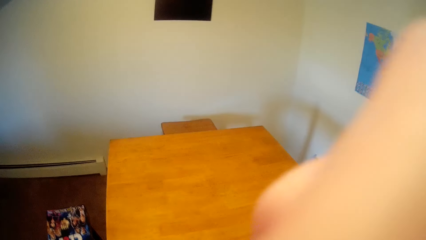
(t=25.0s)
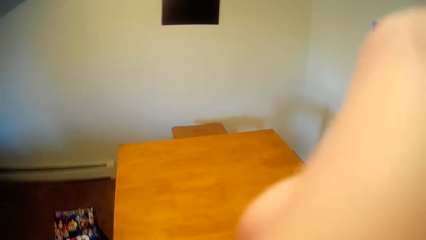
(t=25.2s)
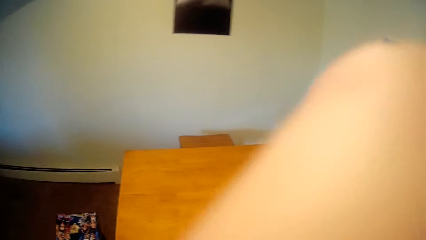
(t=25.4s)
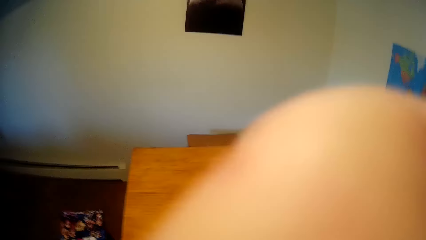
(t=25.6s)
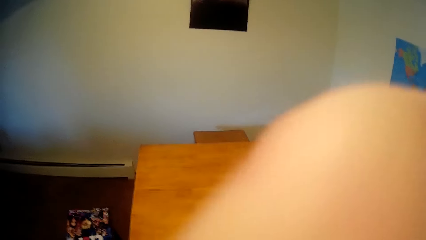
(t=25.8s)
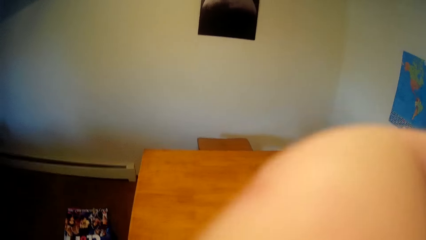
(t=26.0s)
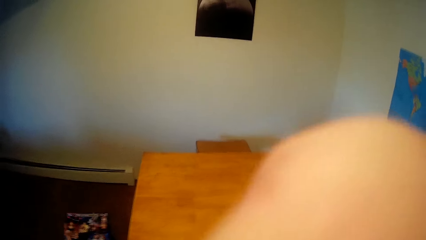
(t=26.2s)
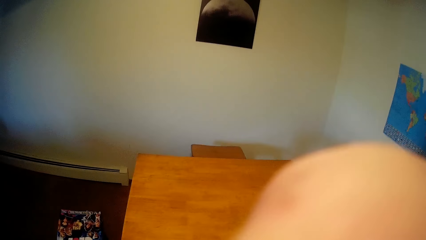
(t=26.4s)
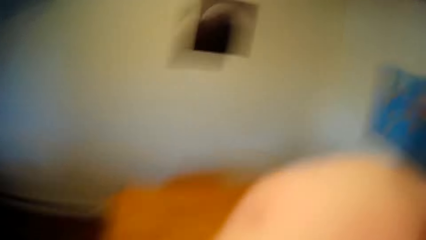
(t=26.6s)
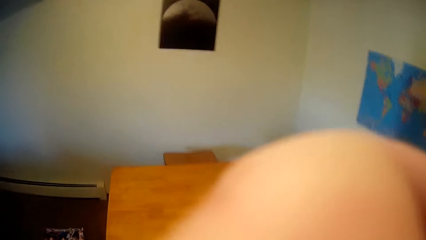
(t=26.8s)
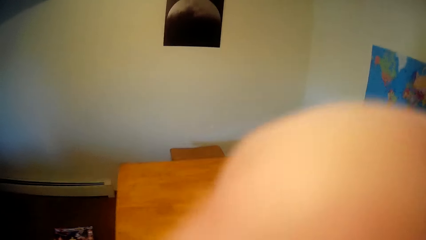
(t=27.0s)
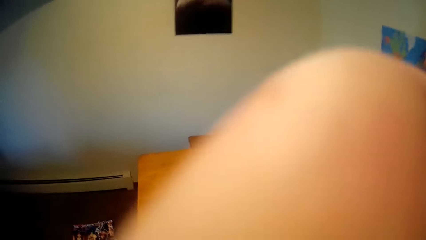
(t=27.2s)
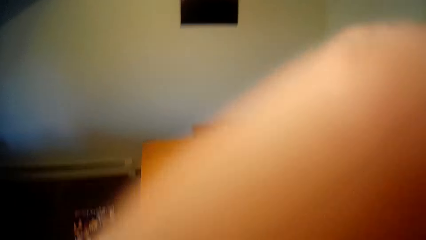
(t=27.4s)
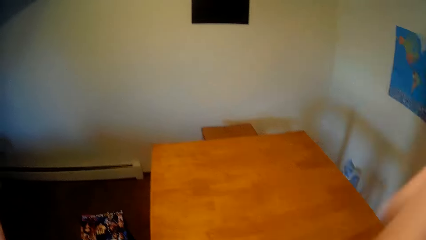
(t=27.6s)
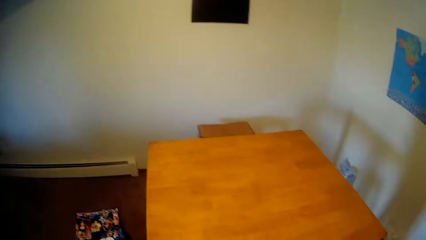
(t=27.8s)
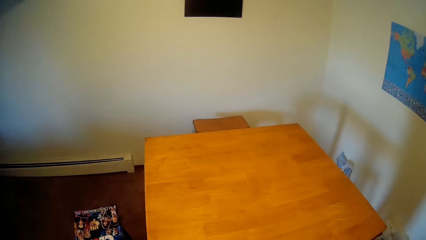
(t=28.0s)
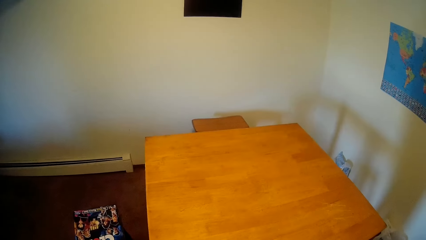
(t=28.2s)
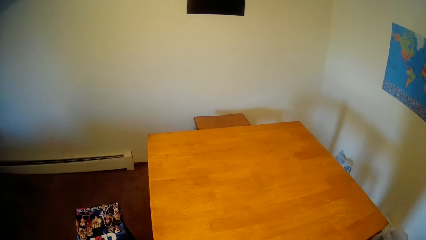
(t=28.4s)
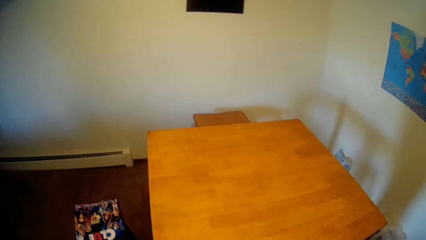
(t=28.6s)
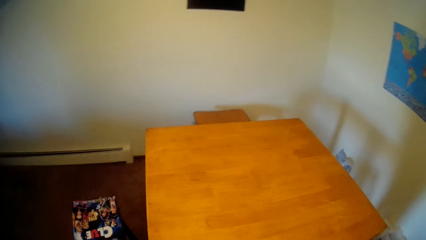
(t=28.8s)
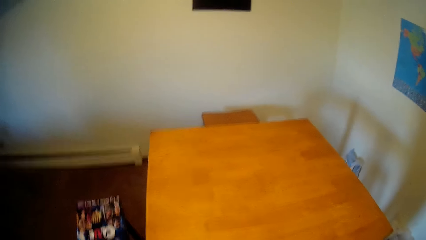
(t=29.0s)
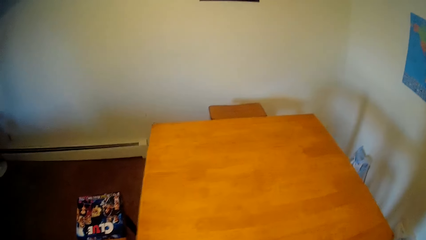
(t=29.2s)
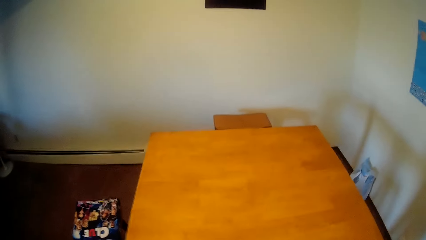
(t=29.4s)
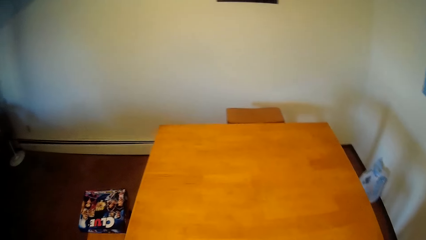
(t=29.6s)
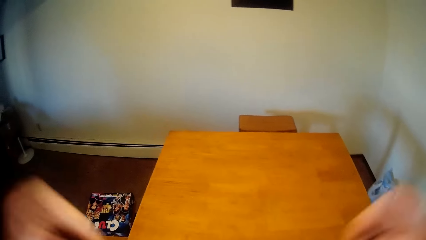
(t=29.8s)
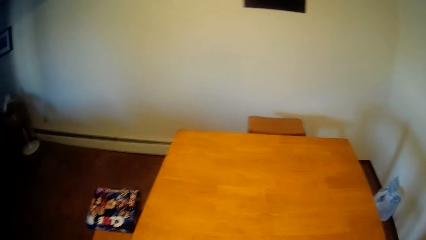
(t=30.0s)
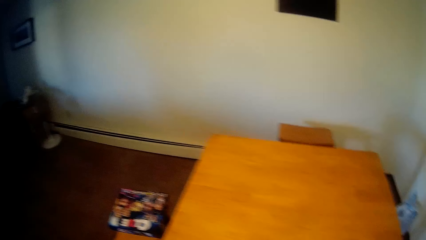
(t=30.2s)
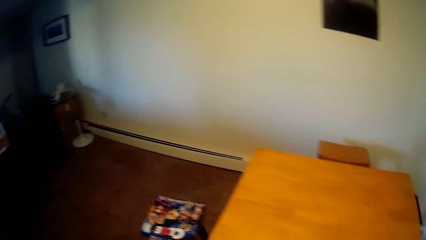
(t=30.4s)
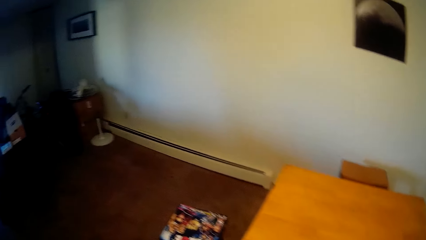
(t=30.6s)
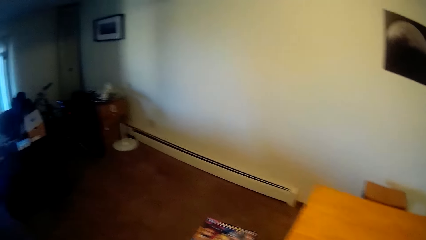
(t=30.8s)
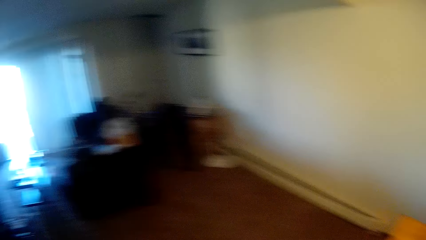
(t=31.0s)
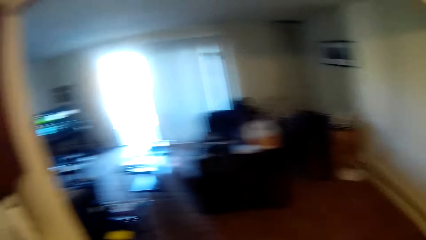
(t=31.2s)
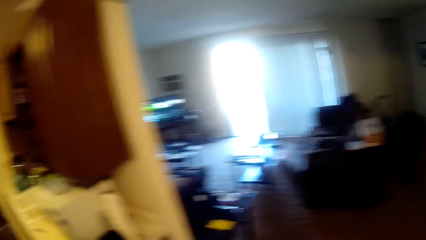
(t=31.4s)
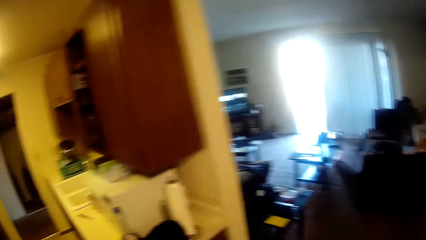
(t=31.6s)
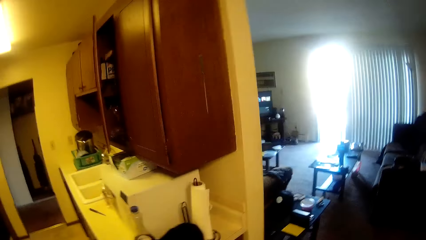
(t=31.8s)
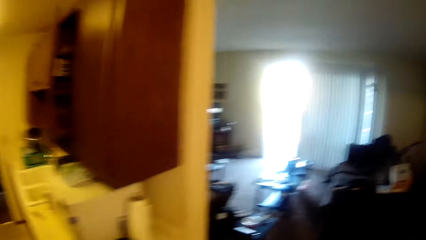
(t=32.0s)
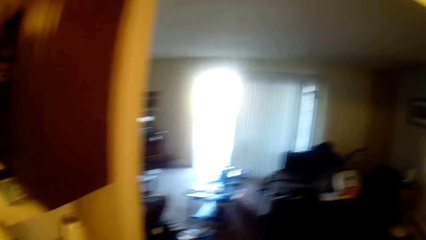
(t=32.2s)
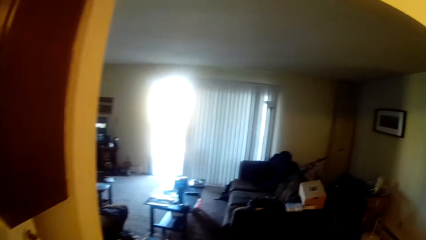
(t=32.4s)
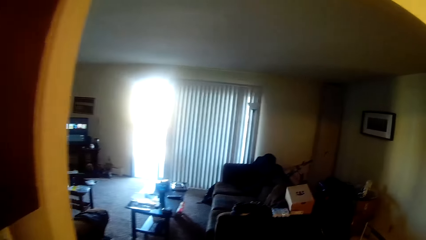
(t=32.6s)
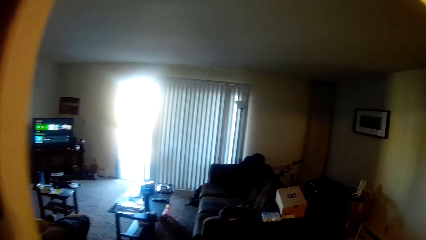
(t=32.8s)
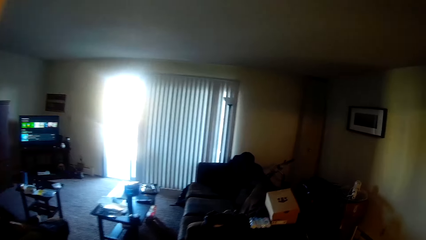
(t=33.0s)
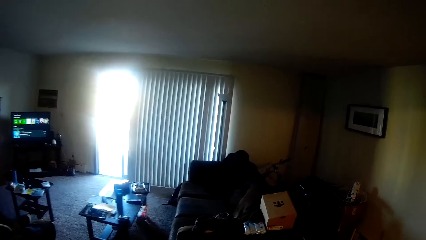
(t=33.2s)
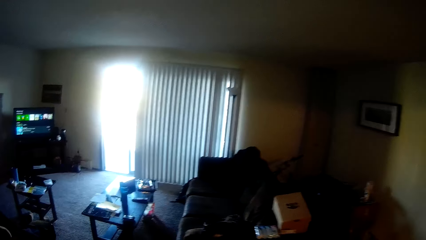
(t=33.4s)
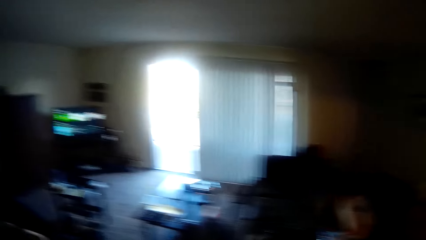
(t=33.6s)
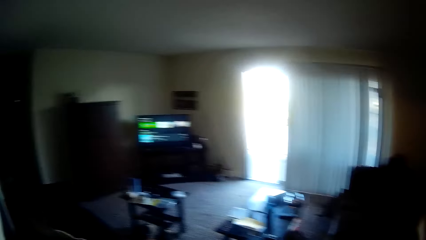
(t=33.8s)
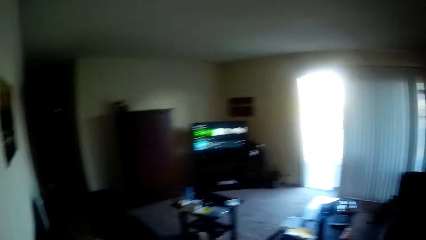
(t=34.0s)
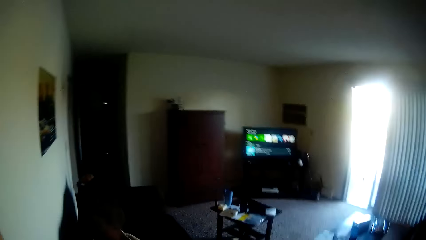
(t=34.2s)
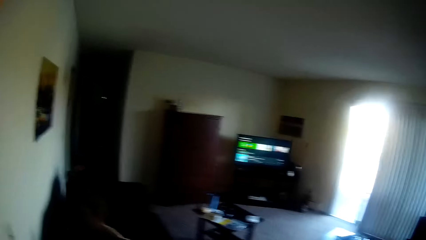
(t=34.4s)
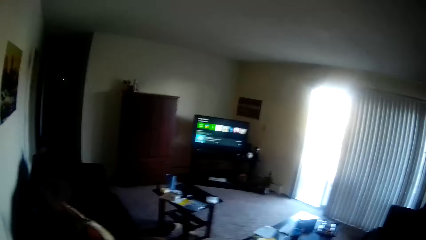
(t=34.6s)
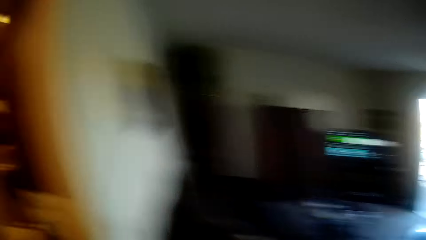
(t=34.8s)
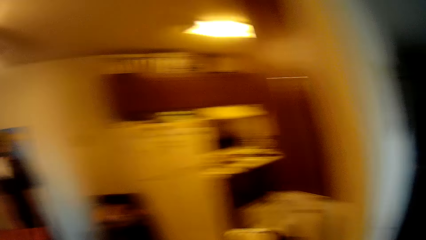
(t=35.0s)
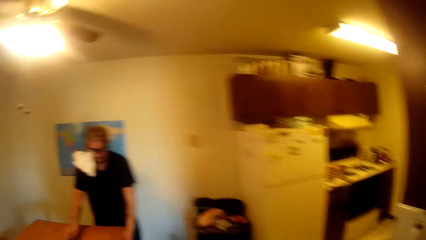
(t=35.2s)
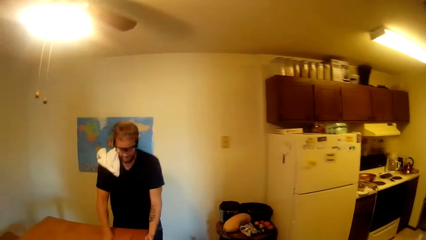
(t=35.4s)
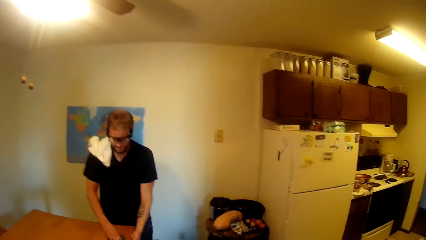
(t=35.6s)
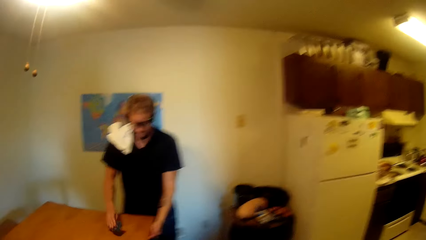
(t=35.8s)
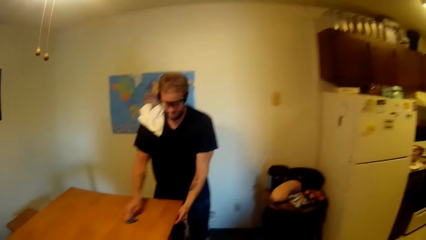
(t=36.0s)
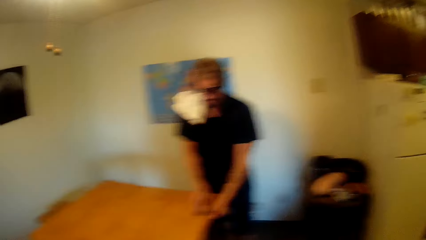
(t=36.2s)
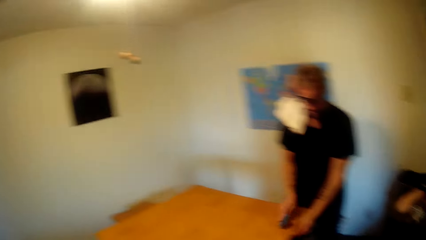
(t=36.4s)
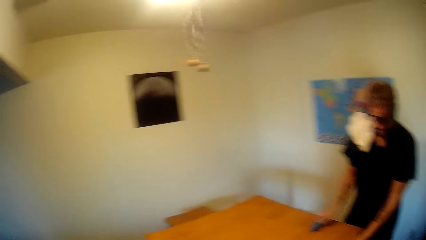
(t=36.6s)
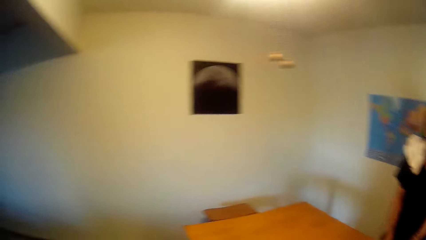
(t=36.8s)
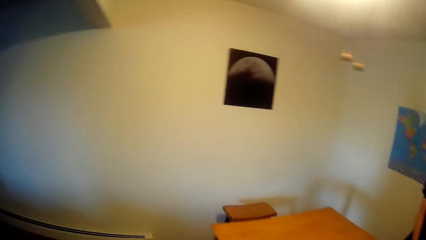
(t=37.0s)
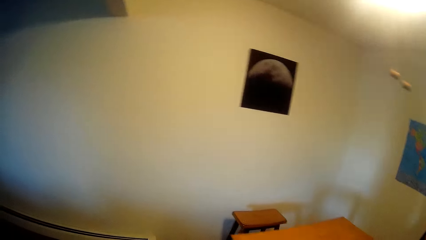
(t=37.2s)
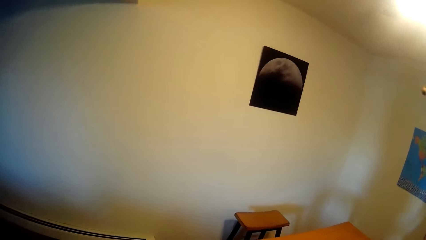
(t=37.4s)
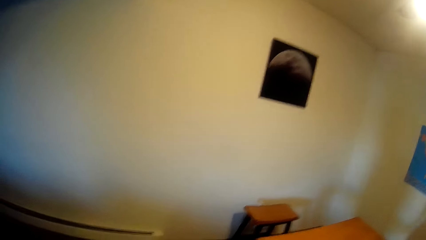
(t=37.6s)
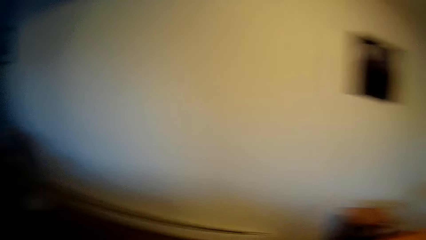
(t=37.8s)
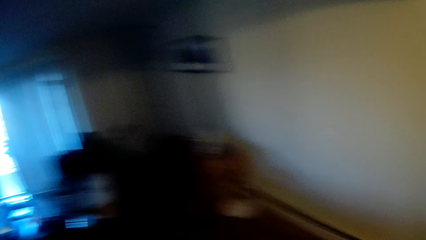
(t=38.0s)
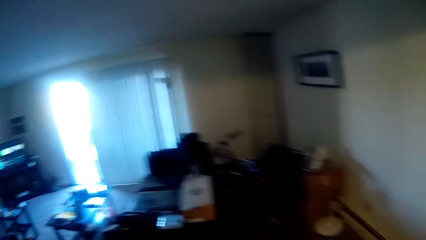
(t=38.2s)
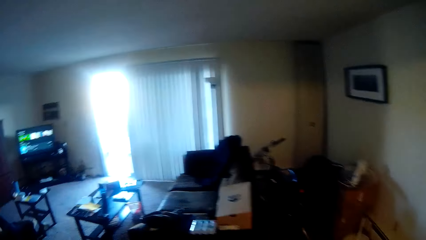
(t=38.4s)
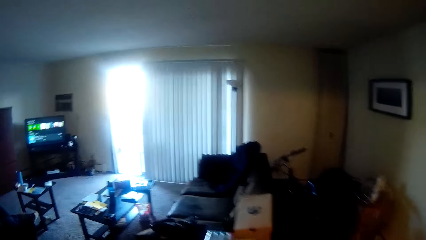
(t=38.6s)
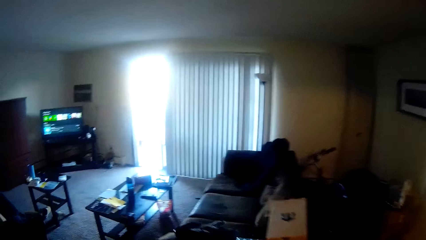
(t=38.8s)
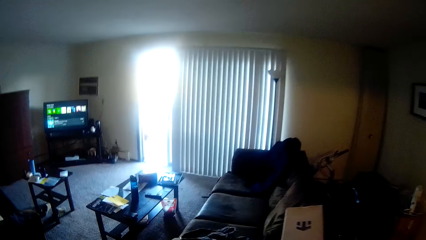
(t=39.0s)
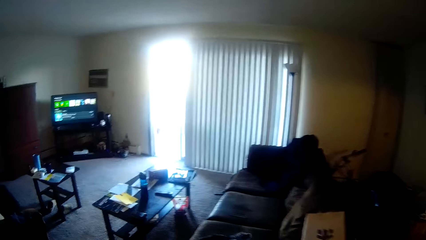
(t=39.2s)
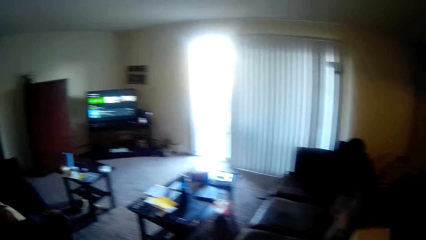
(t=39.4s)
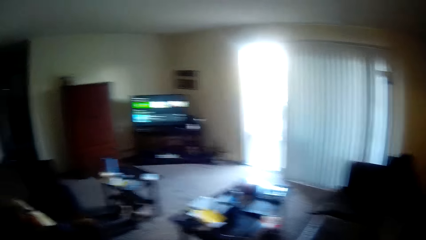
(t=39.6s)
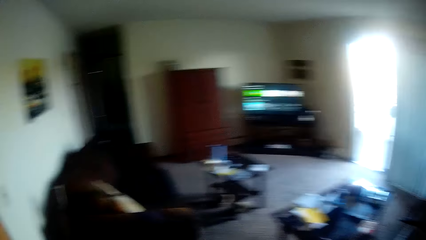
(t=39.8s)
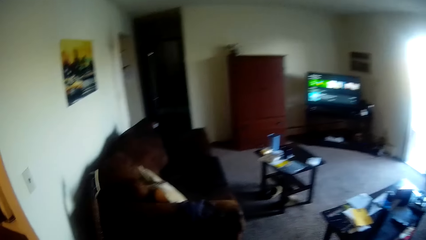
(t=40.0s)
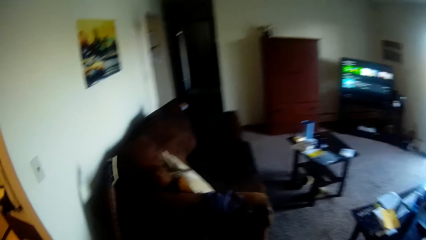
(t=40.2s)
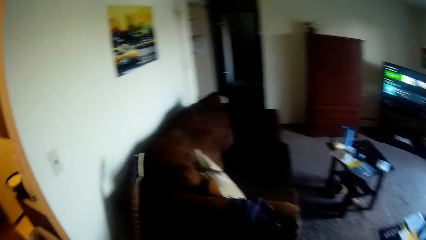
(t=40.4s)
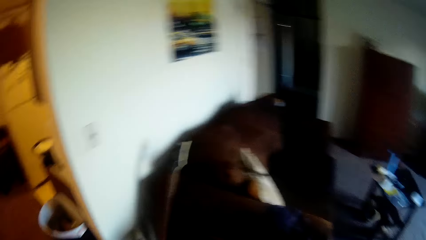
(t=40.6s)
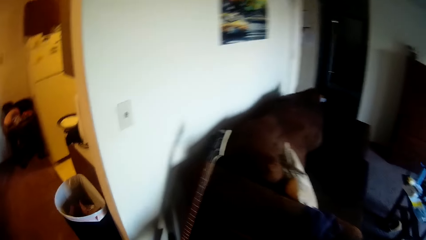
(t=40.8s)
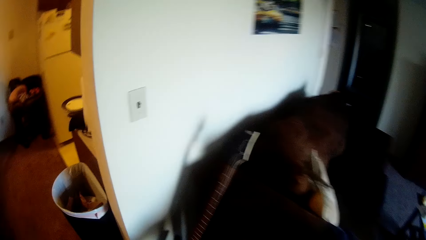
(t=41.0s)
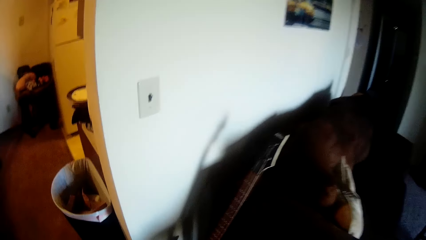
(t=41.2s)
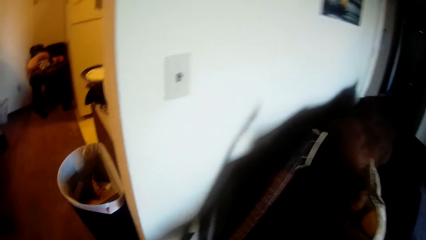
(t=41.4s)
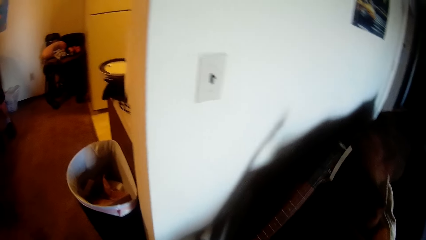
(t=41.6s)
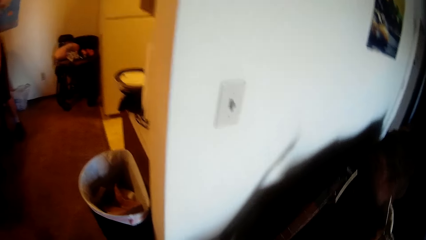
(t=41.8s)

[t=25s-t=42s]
The camera wearer moves towards the sitting room. They talk to a man. They look around the room. The man wipes the table with a sponge. The camera wearer looks around the room. The man talks to the camera wearer.
